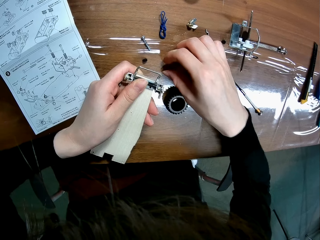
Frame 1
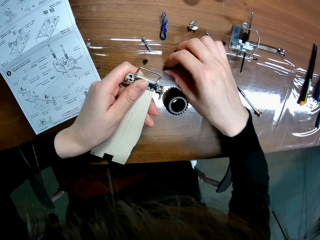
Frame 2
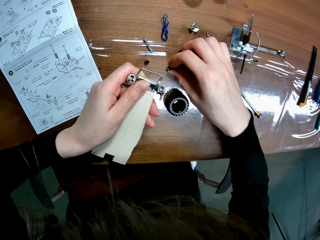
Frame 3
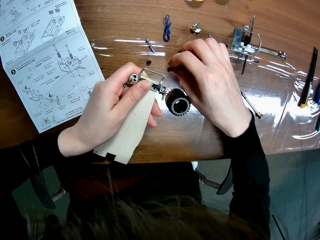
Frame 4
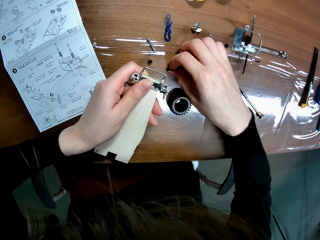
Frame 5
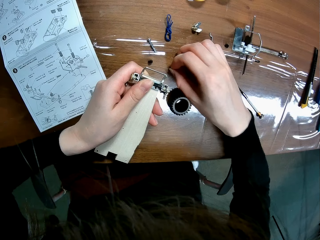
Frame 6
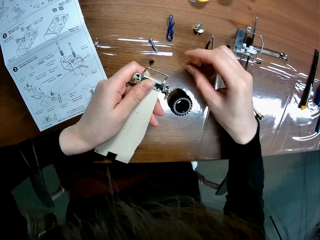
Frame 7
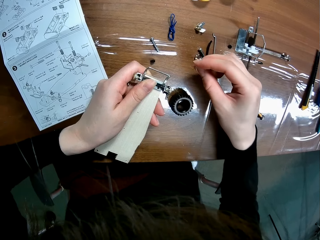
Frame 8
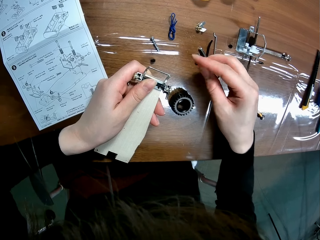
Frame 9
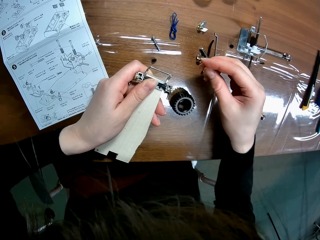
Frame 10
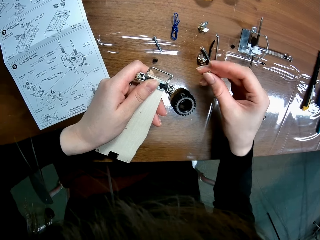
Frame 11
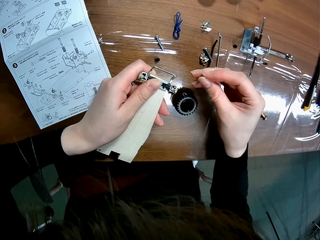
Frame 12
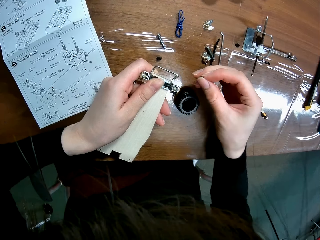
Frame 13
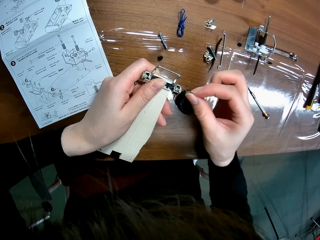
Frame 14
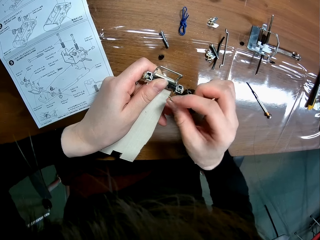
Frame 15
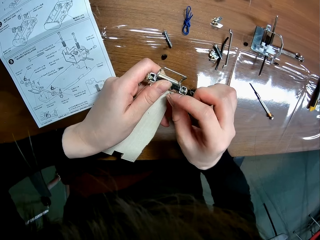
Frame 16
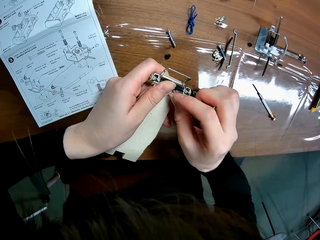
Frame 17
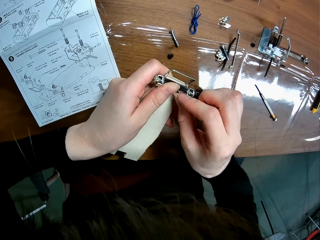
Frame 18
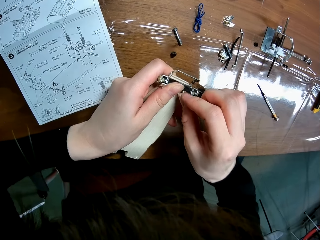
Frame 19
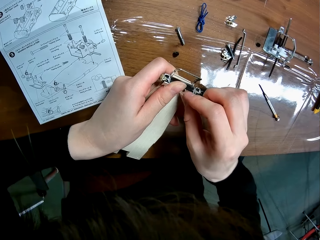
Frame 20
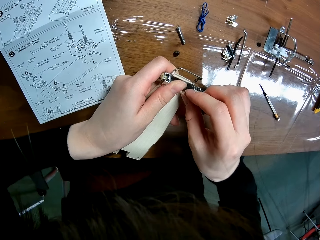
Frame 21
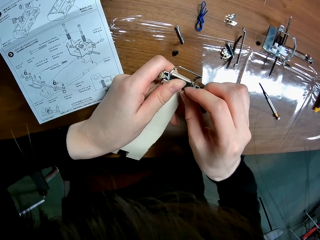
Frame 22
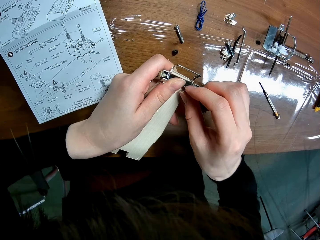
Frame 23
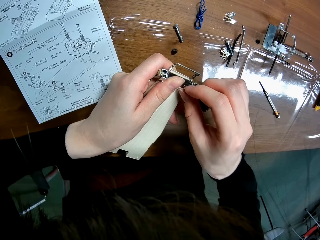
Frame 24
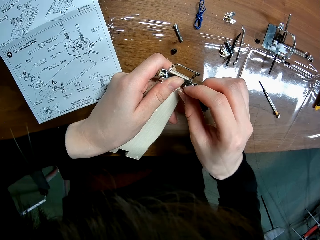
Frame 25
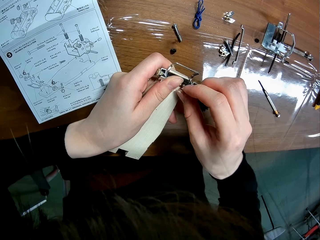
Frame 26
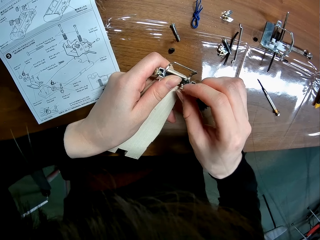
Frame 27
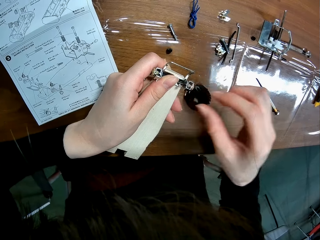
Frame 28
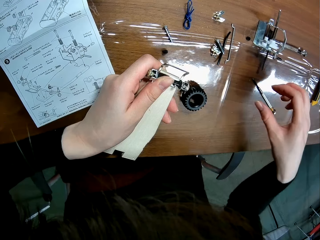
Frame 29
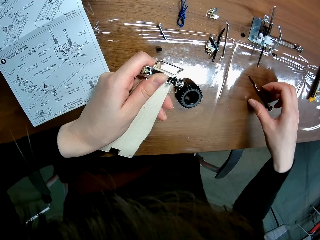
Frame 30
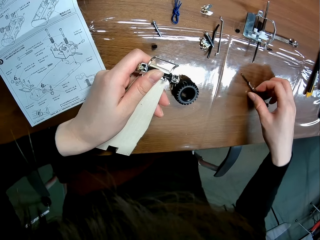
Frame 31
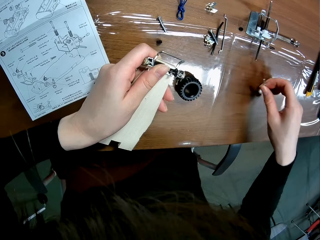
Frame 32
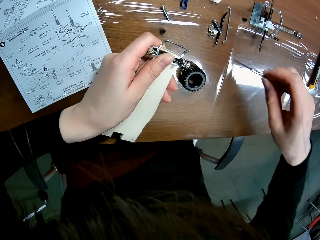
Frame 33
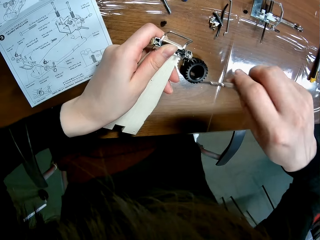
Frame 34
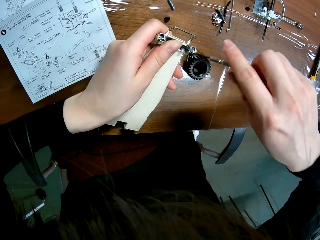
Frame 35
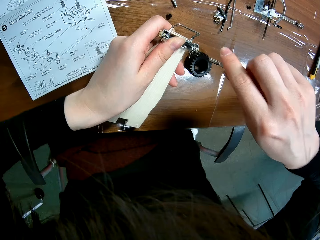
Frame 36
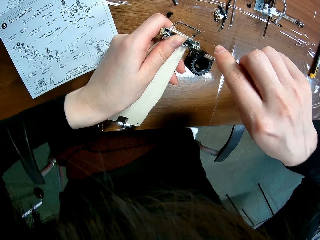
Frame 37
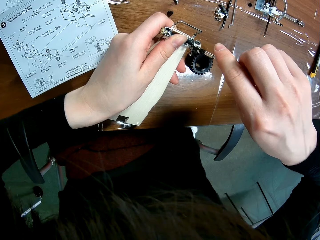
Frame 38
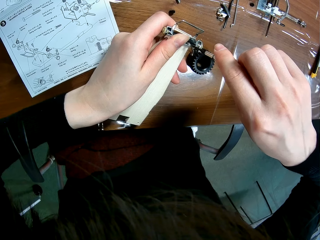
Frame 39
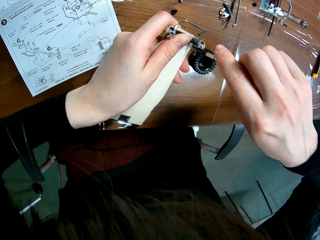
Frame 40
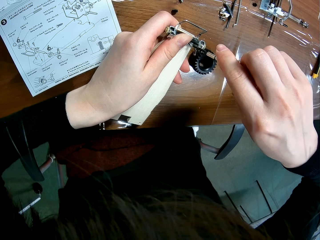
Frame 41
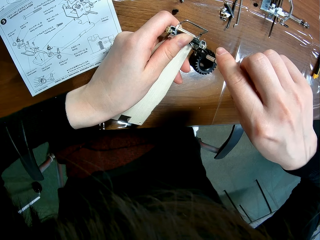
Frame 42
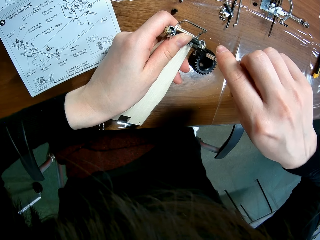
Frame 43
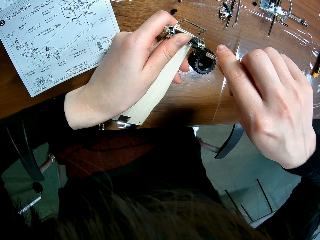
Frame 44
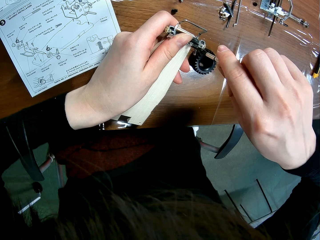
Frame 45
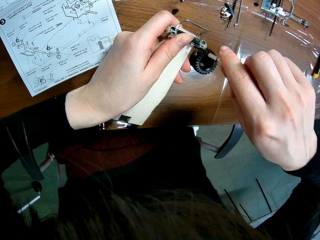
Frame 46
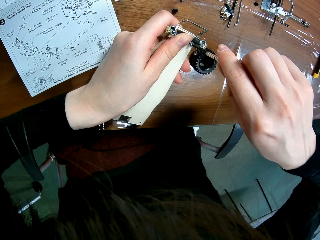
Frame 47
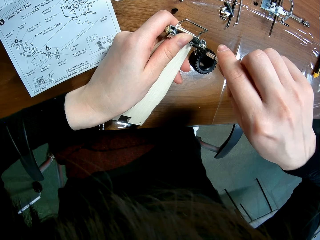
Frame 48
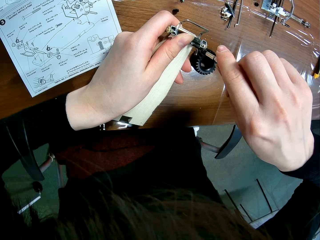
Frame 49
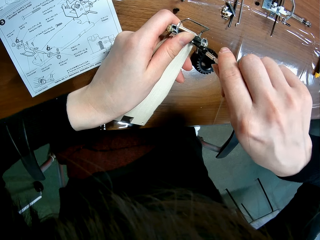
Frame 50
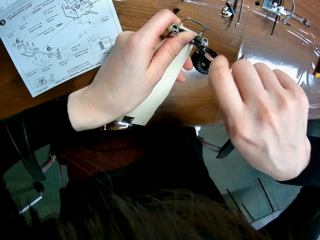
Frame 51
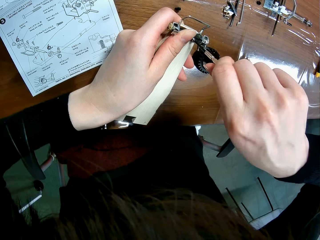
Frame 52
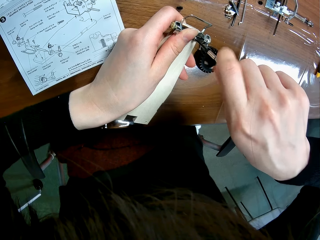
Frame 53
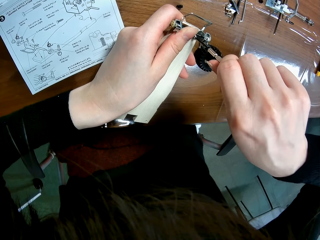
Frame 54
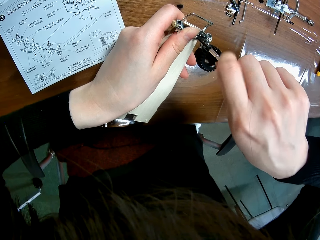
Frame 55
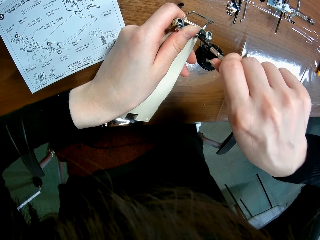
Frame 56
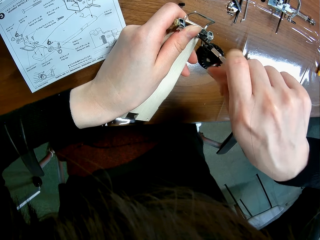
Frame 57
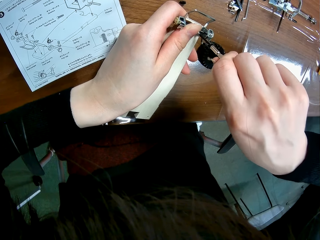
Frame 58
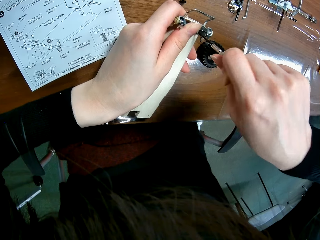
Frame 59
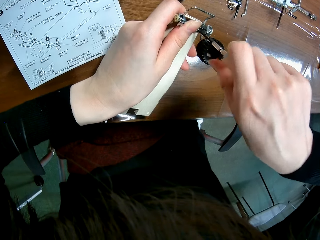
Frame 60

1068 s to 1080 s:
The camera wearer holds a screw. They put the screw on an undercarriage. They remove the screw into the screw hole of the wooden mechanical model sheet with her right hand. They pick the screwdriver from the table with his right hand. They screw the piece to the sheet of the wooden mechanical model with the screwdriver.

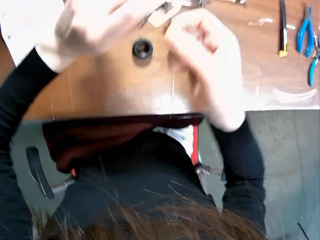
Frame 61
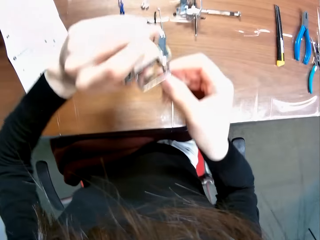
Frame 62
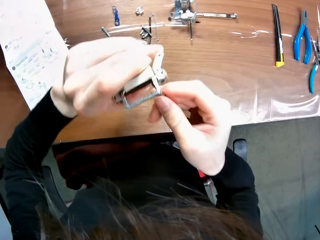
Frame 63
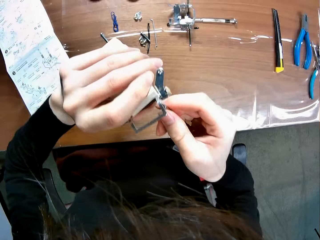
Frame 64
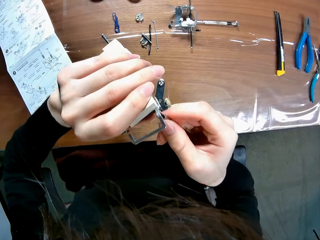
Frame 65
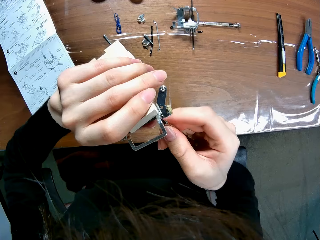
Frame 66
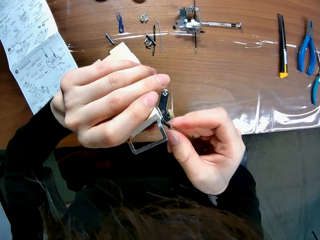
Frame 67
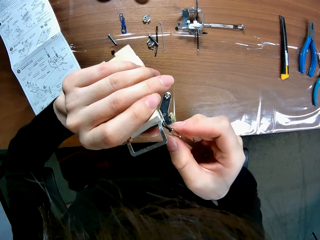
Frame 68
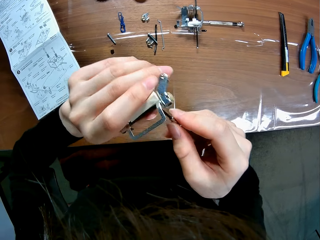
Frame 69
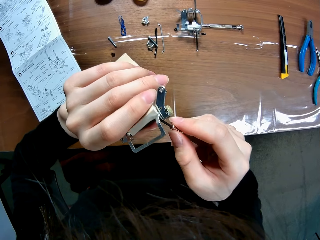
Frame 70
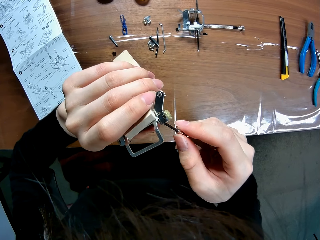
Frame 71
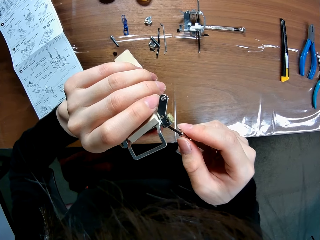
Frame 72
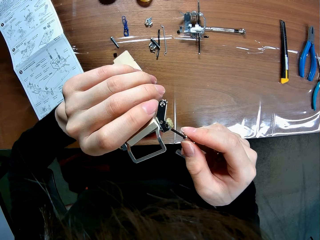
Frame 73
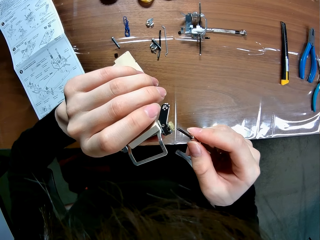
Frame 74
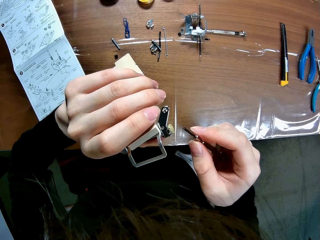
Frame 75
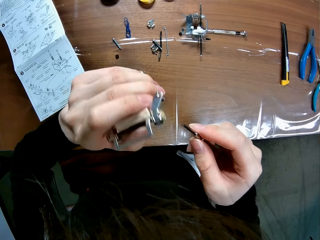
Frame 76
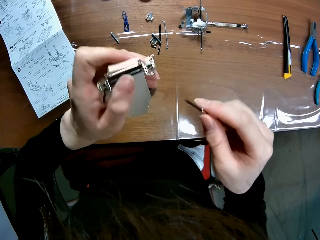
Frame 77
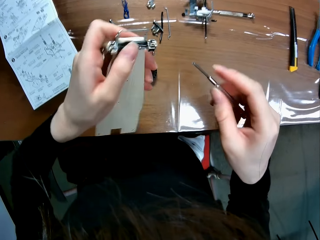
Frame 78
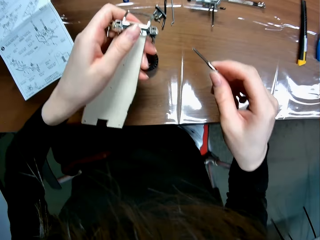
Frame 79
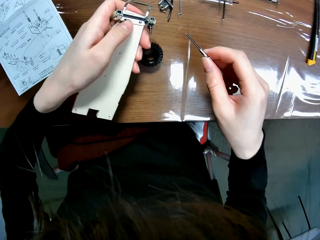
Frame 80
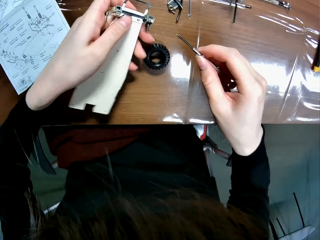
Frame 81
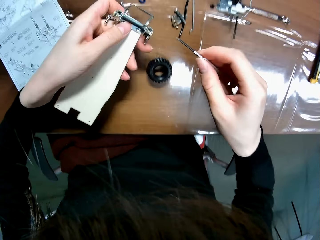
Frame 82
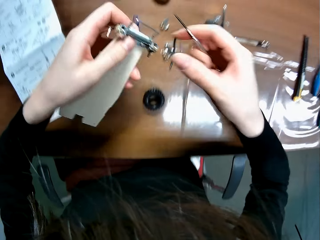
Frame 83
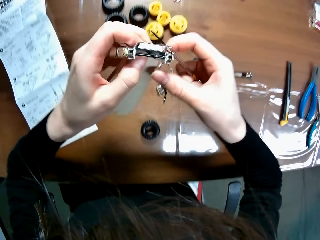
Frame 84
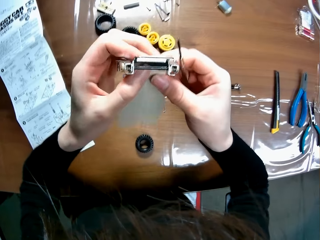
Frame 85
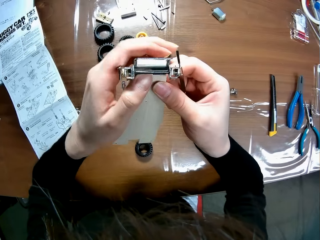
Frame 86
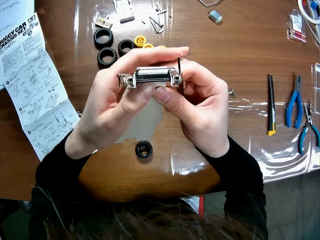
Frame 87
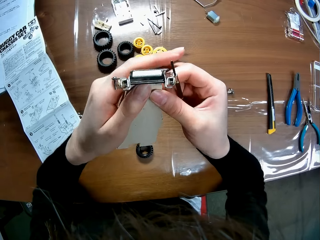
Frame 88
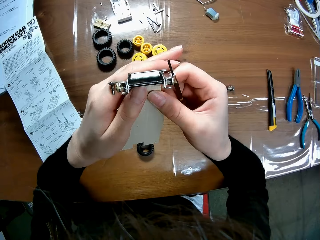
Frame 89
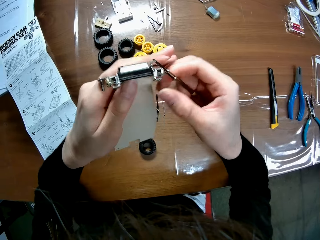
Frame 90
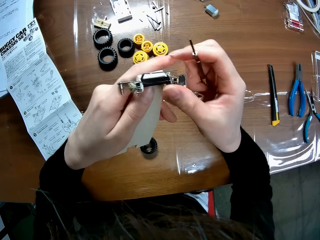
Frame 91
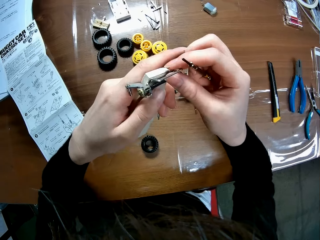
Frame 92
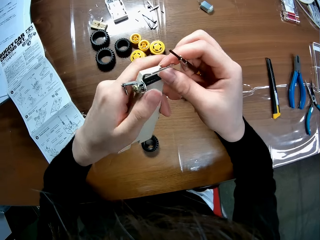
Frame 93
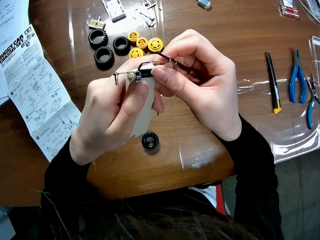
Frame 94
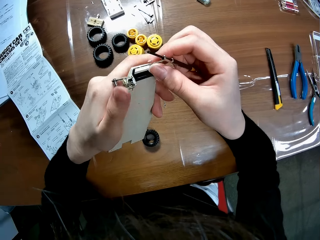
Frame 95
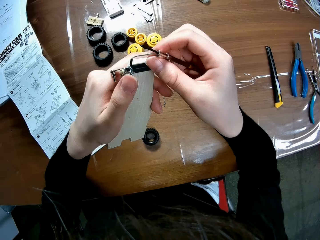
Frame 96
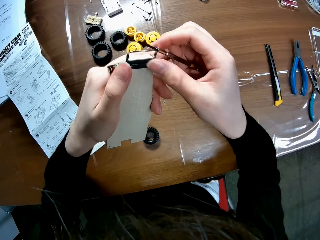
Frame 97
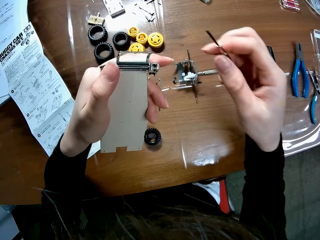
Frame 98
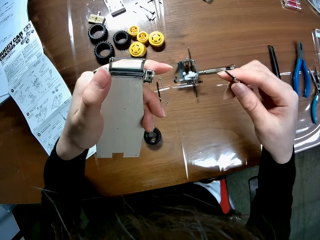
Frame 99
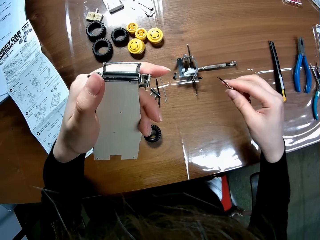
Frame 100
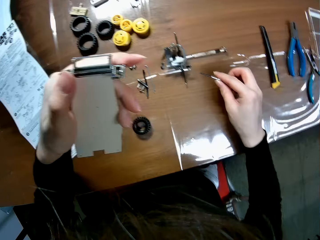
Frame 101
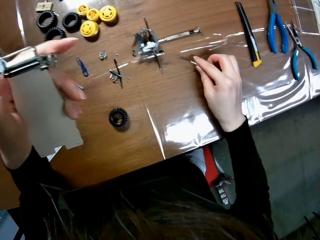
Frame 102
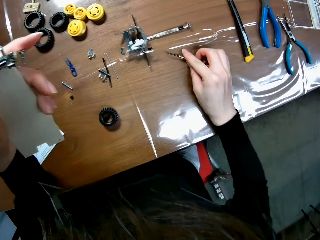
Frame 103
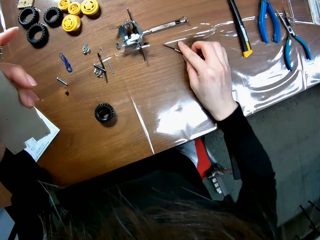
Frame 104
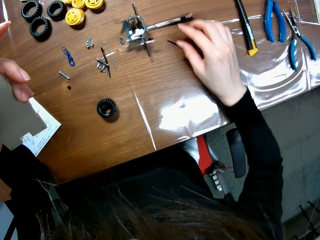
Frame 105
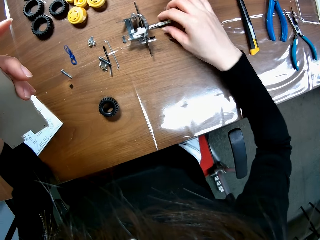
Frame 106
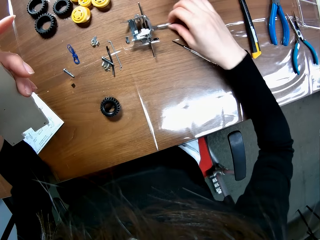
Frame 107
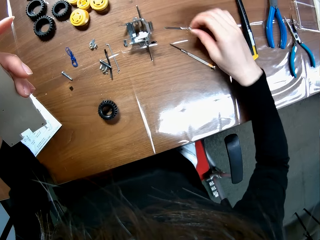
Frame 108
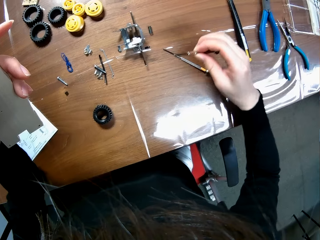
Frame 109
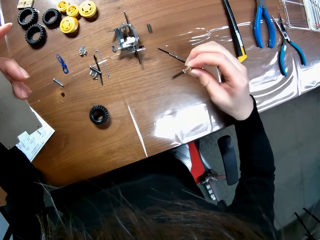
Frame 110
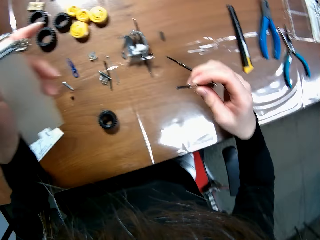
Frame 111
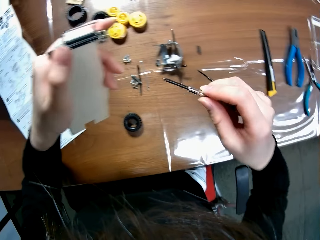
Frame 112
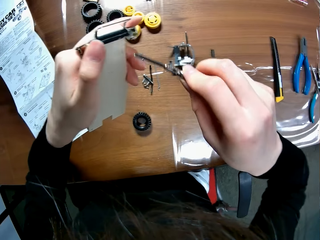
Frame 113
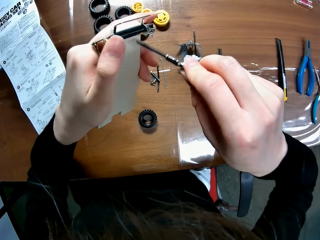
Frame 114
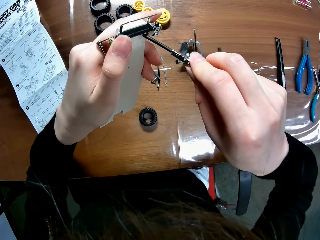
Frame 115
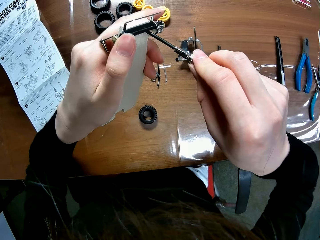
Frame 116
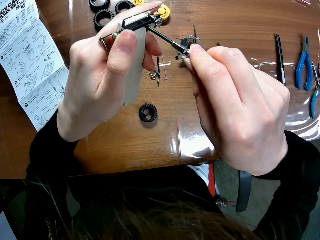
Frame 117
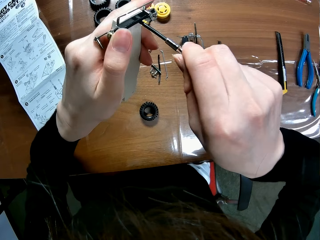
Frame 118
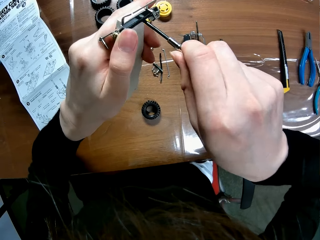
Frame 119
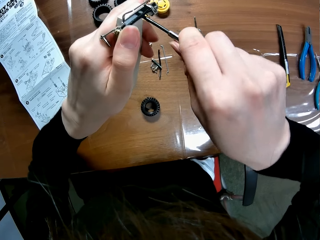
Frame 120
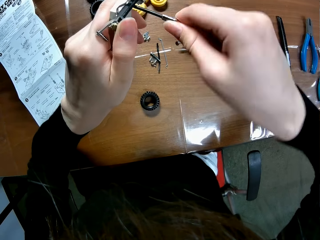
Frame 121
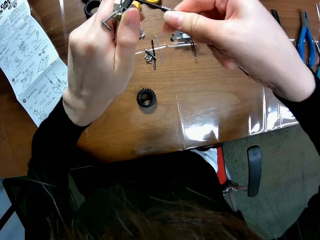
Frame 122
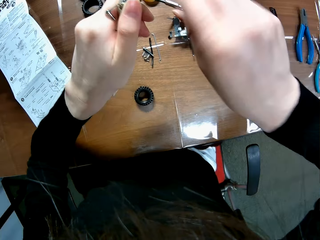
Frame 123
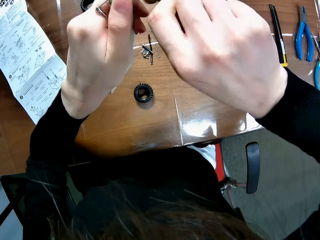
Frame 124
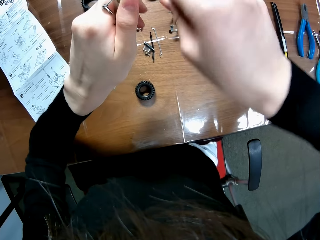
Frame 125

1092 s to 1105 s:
The camera wearer moves the wooden mechanical model in his hands. They lower her hands towards the table. They adjust the wooden mechanical model with his hands. They lift up her hands and hold the remote controlled car chassis plate with both her hands. They stare at the wheel set. They hold the wheel set with her hand and push the wheel set forwards with her hand. They lower her hand towards the table. They drop the screwdriver on the table with his right hand. They place the screw on the table. They move her hand forwards. They pick the screwdriver from the table with his right hand. They hold another screw with her hand and lift up the screw with her hand. They move her hand towards the remote controlled car chassis plate. They screw the wheel set onto the remote controlled car chassis plate.
